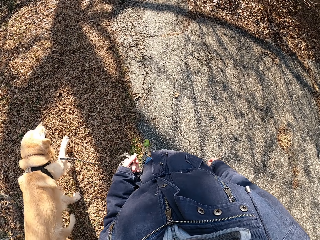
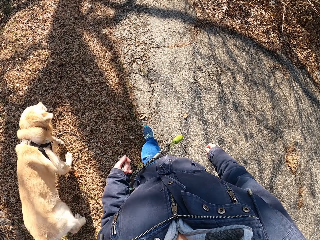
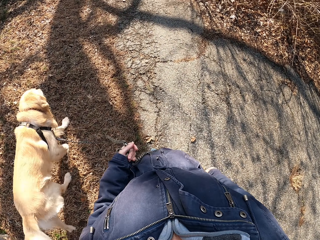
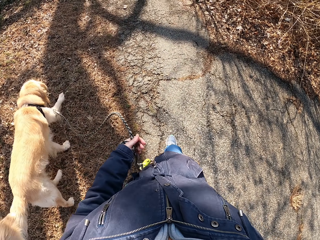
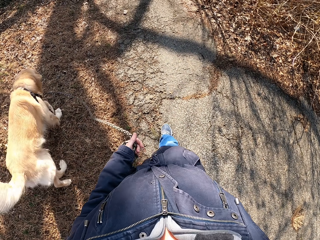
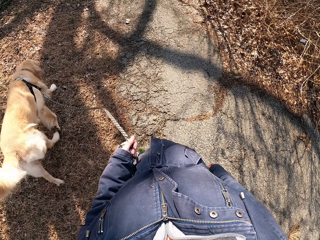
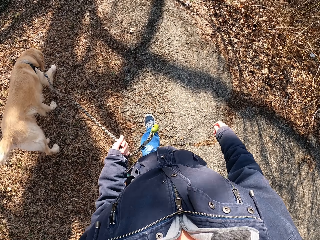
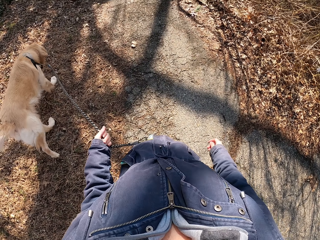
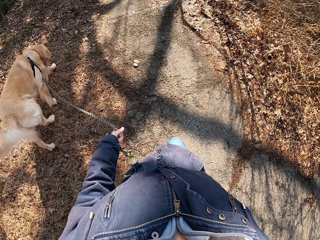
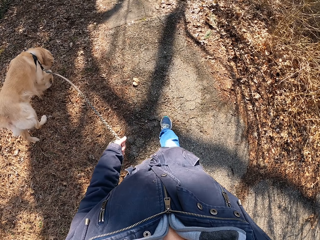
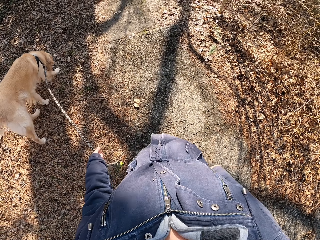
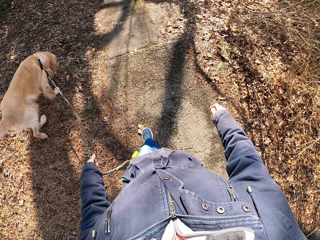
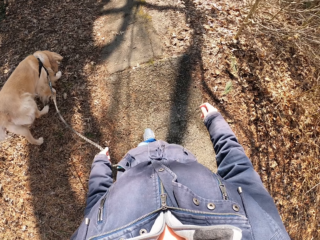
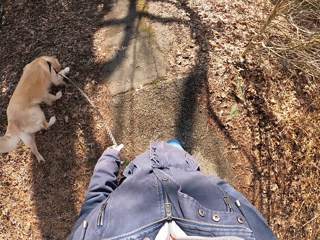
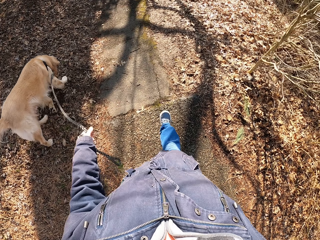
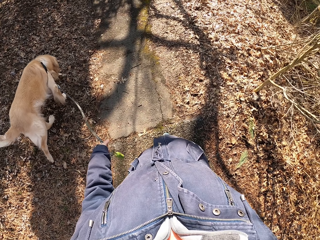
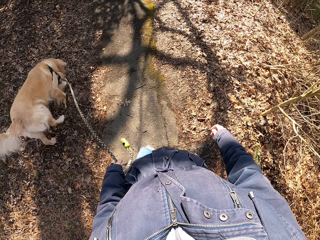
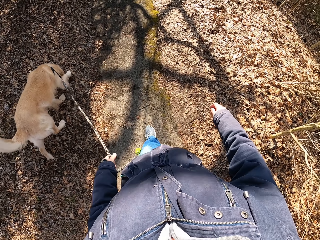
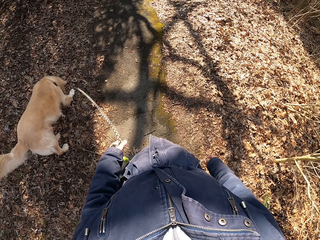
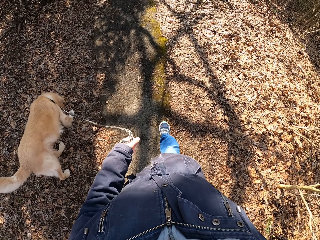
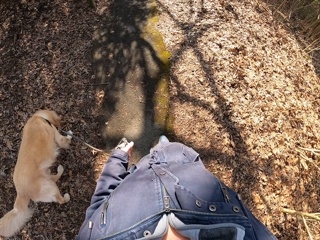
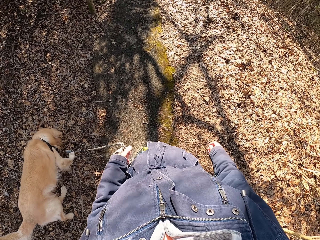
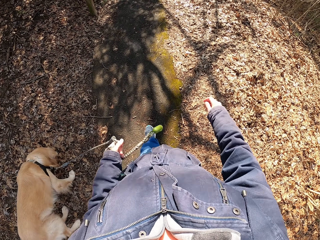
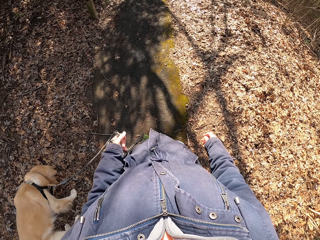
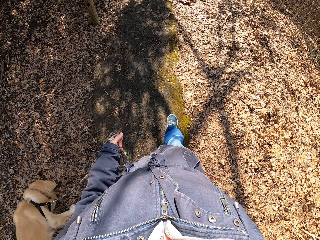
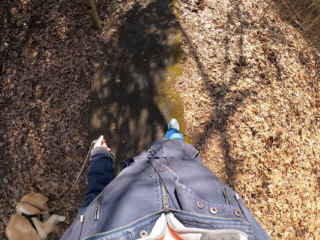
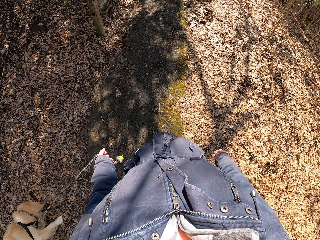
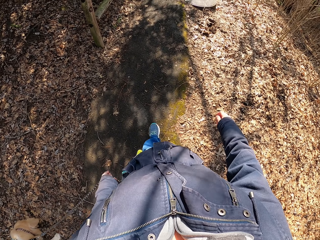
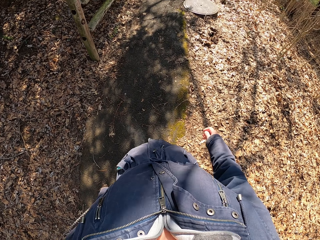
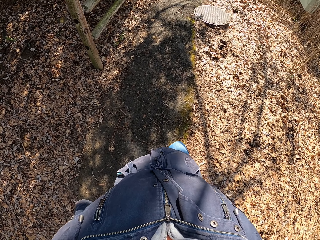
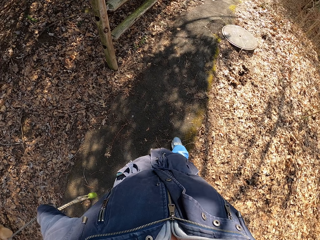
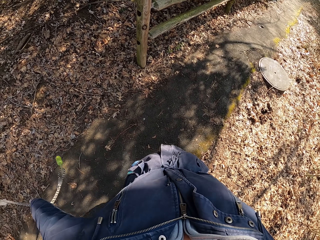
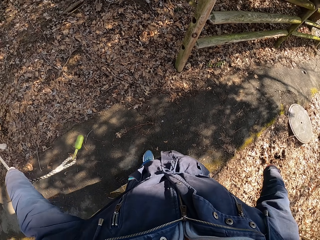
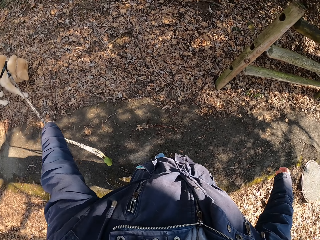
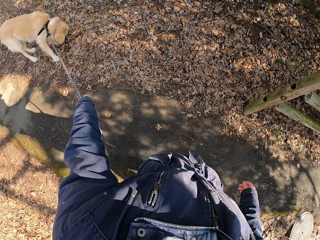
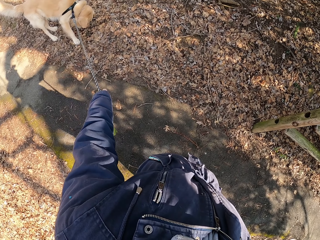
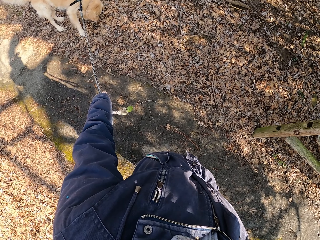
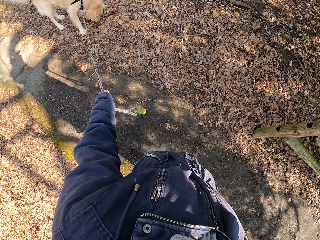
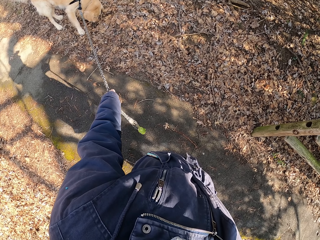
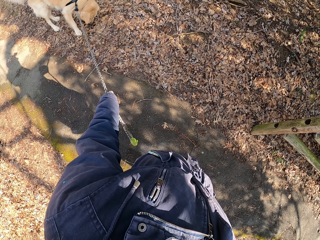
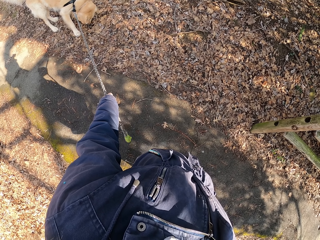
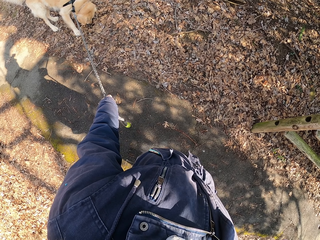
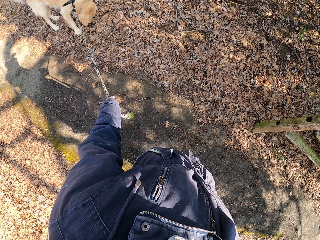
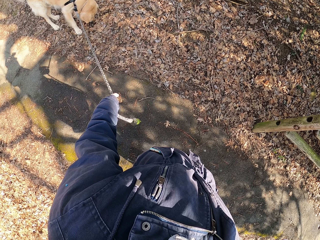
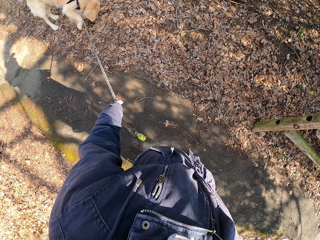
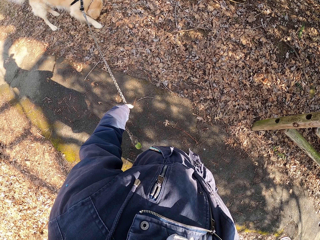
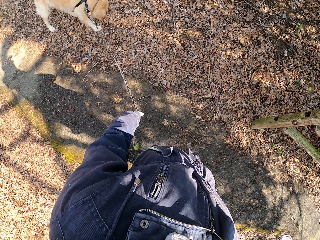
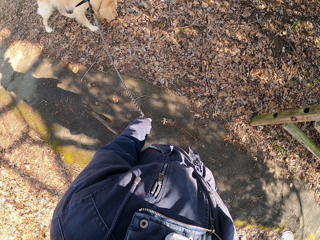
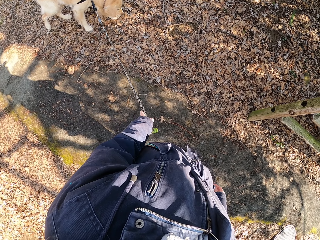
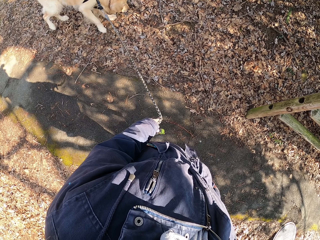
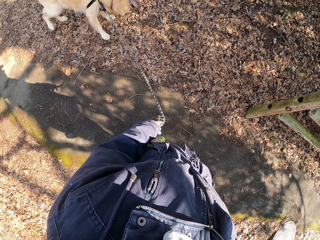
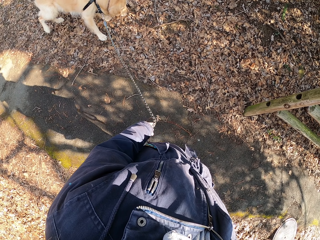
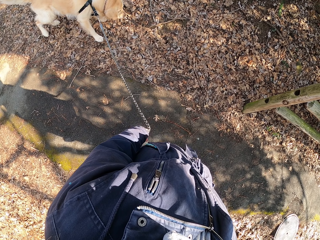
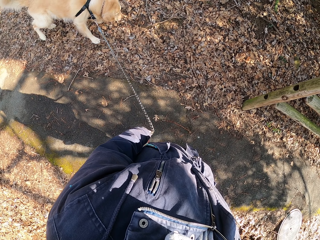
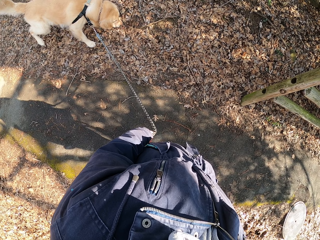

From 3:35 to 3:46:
The camera wearer walks with the dog on the road. They look at the dog. They stop on the road.

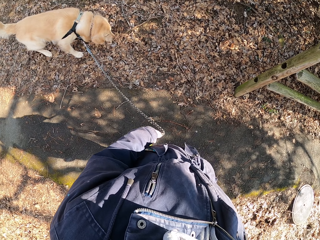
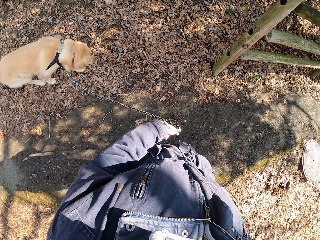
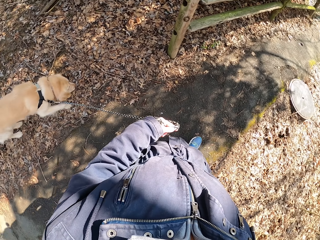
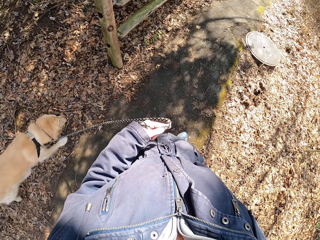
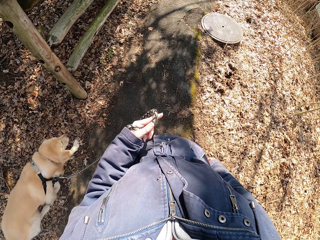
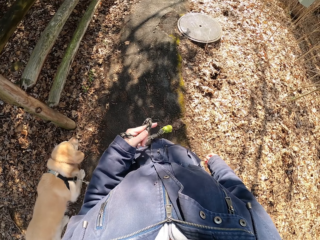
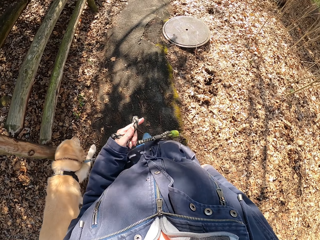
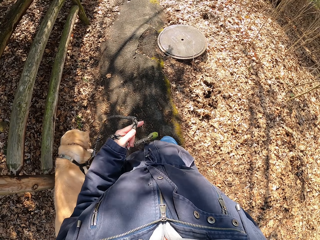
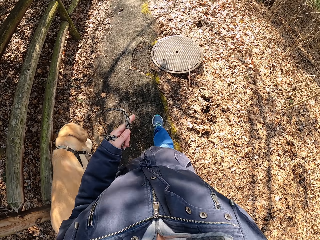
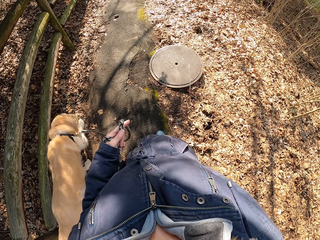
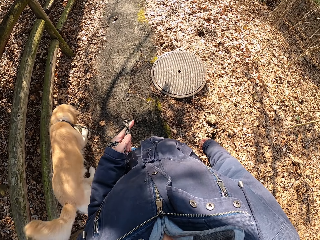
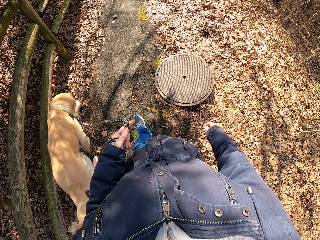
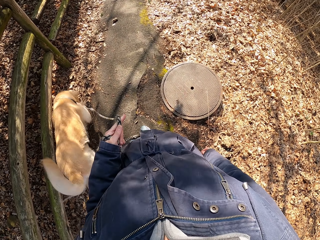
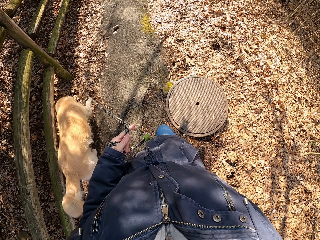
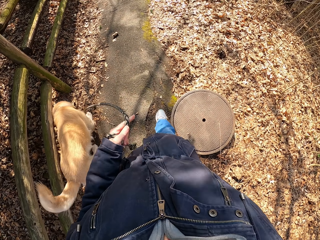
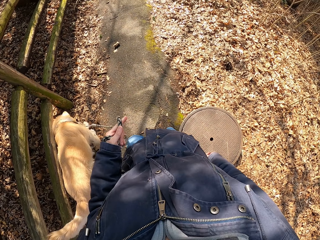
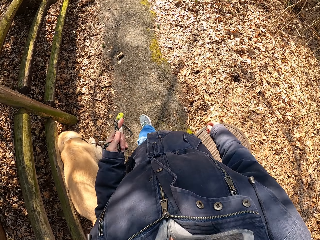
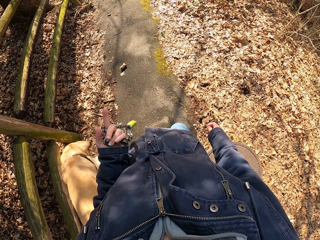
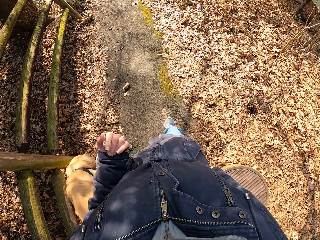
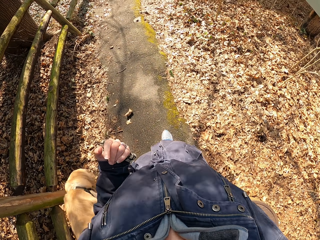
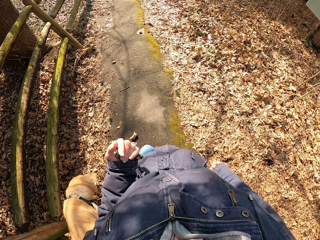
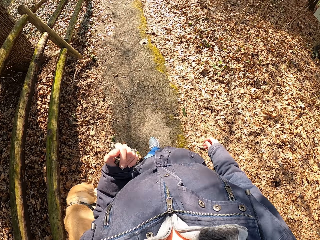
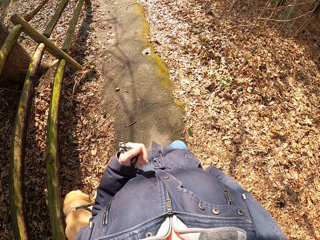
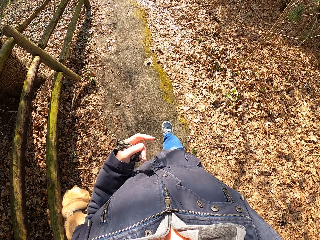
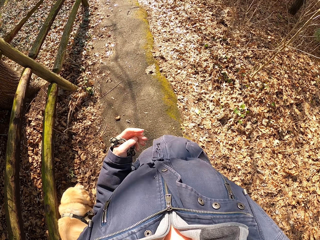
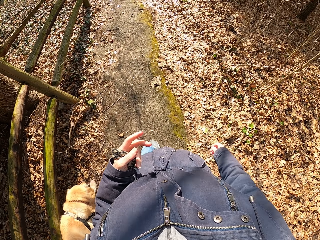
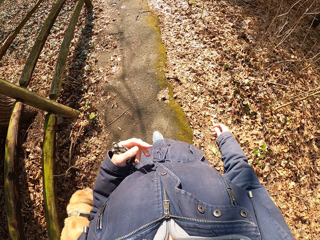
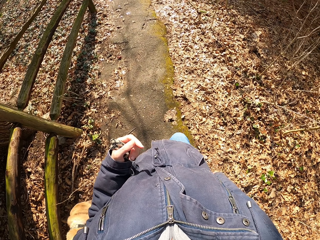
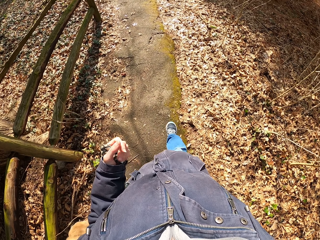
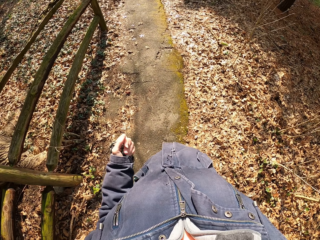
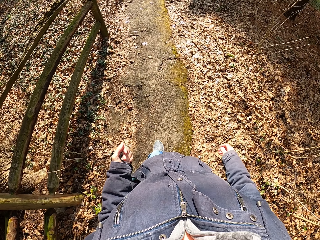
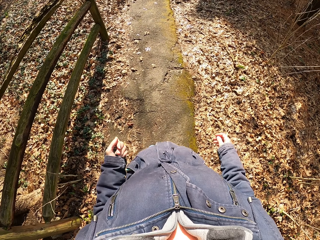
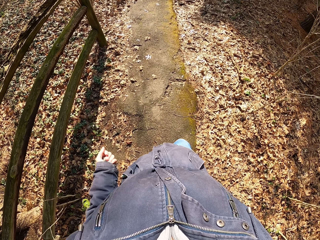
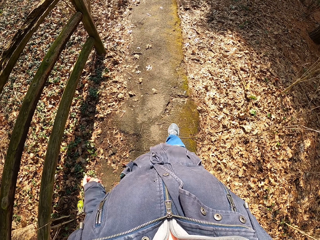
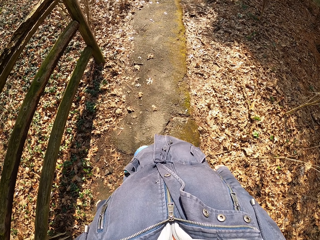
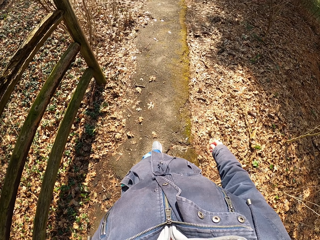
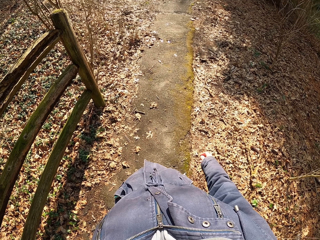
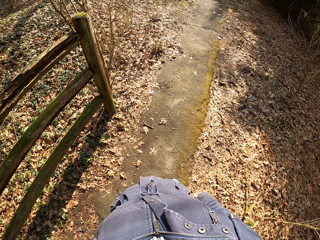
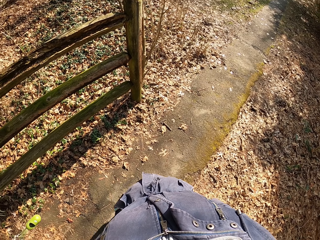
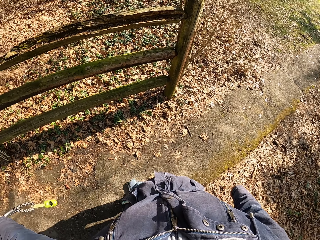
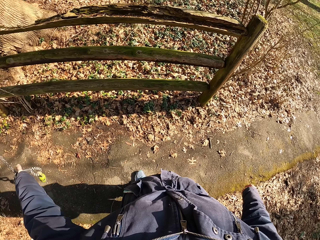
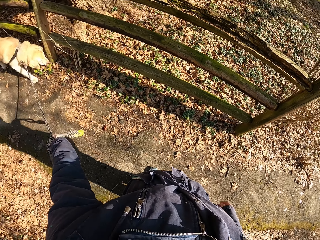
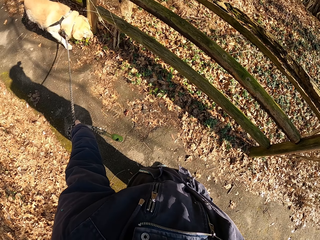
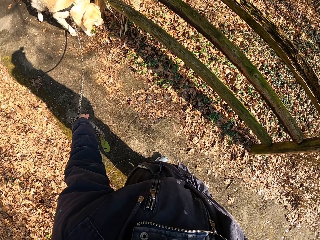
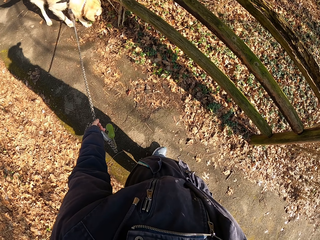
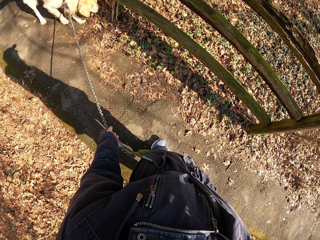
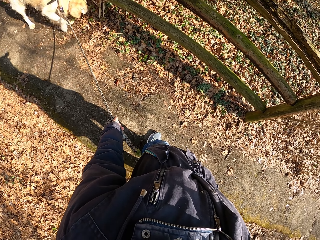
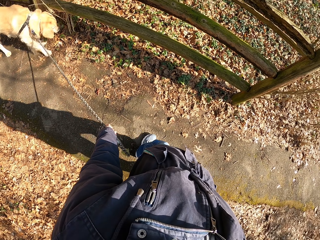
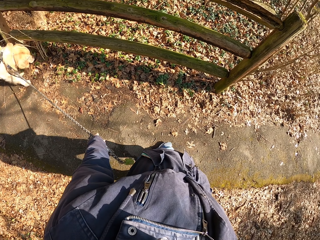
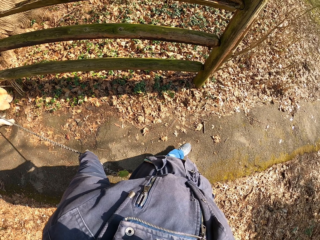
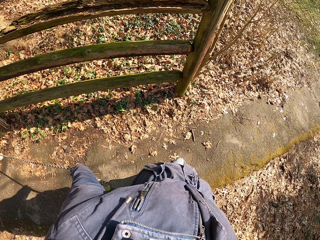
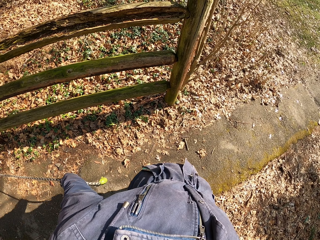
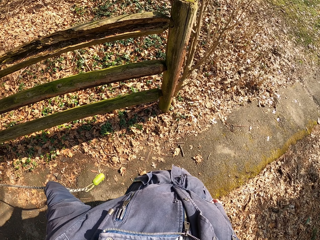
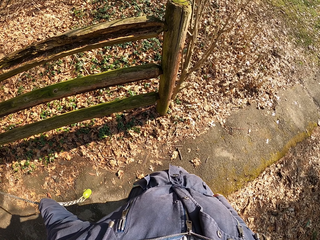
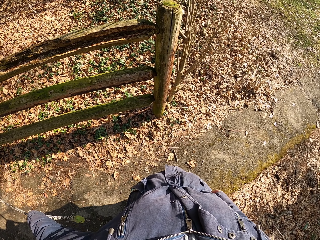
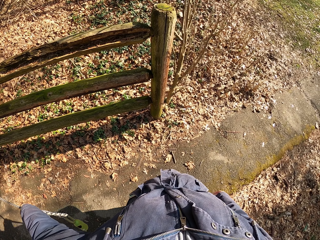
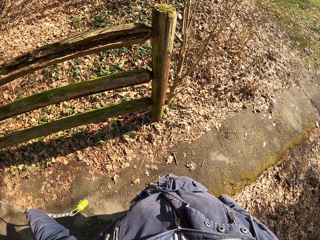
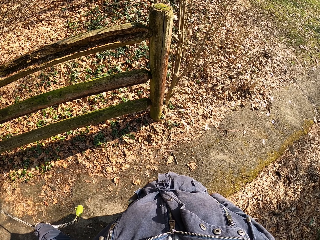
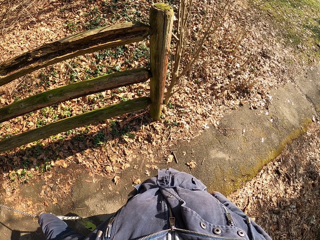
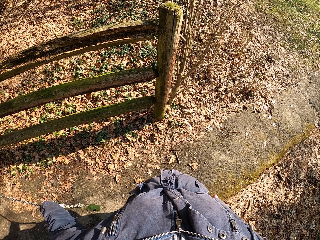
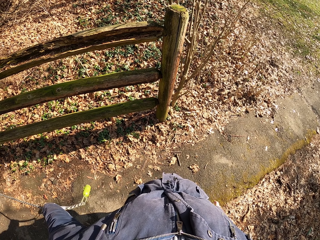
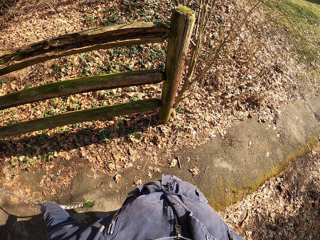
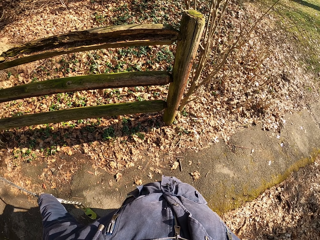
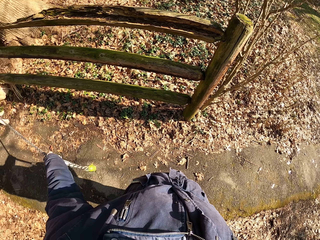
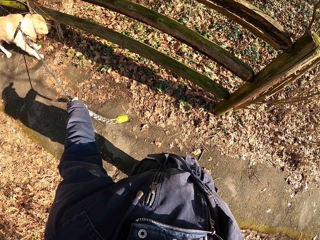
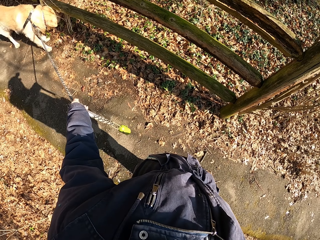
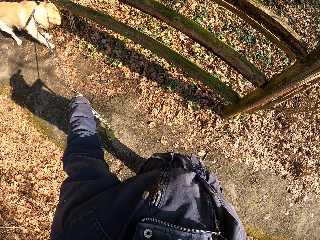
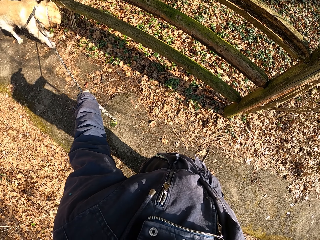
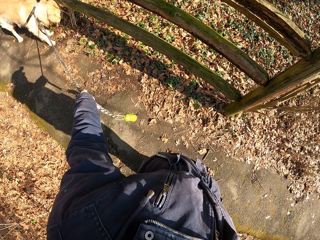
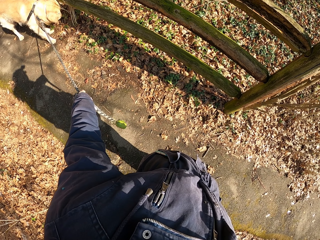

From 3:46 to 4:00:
The camera wearer walks with the dog on the road. They hold the dog's rope with the left hand. They look at the dog and stop.
